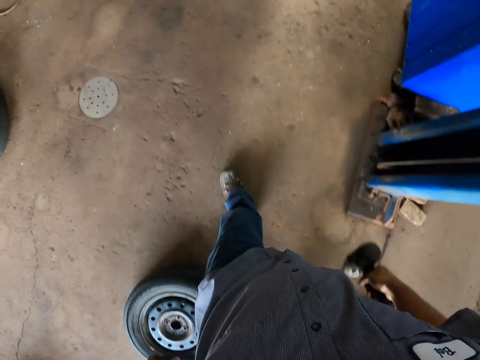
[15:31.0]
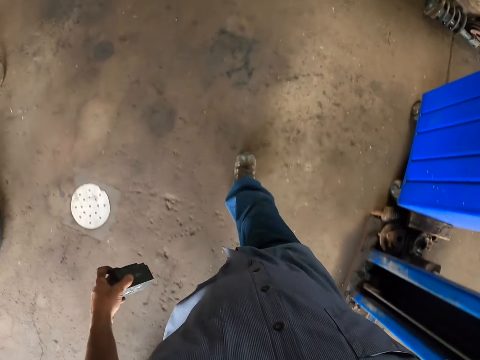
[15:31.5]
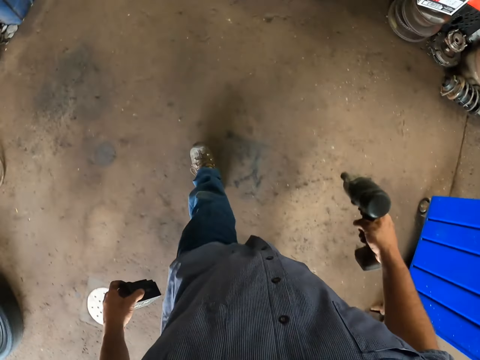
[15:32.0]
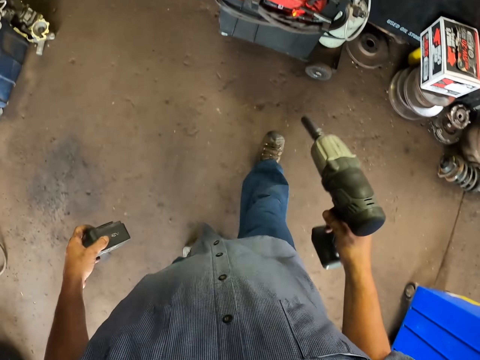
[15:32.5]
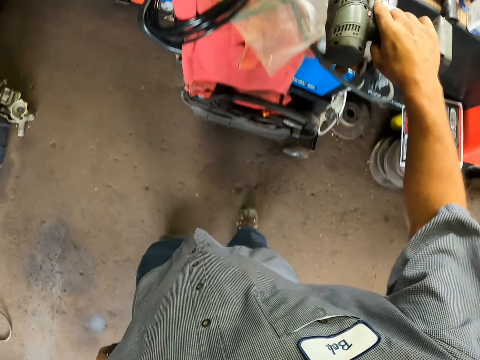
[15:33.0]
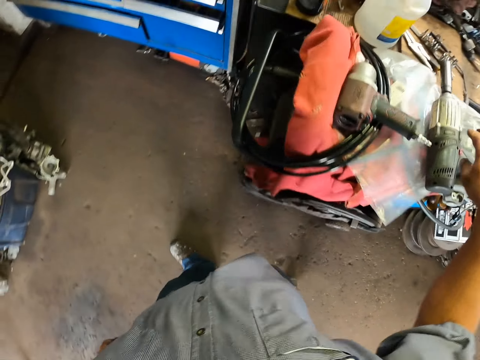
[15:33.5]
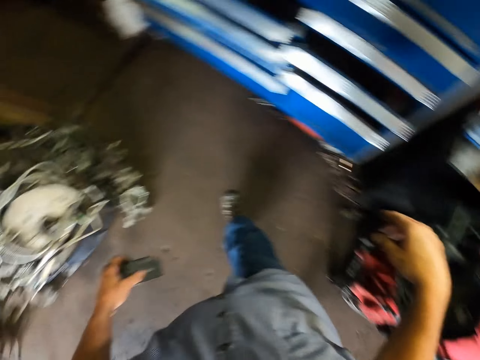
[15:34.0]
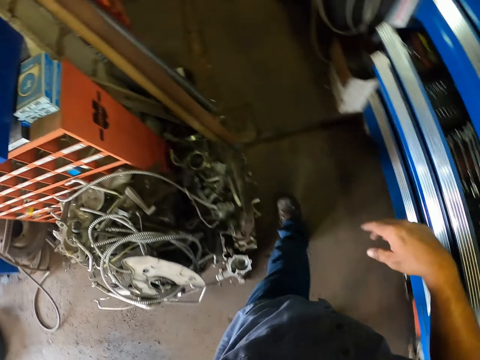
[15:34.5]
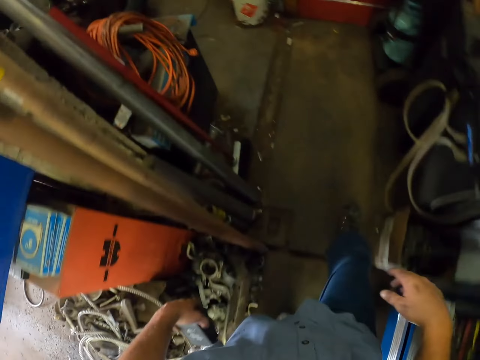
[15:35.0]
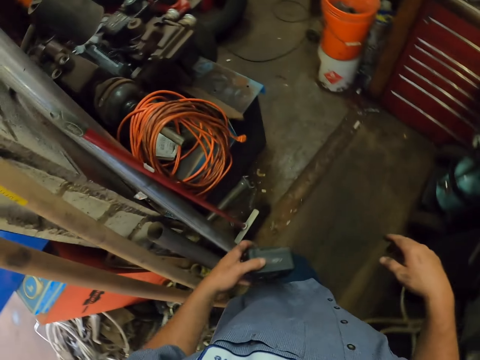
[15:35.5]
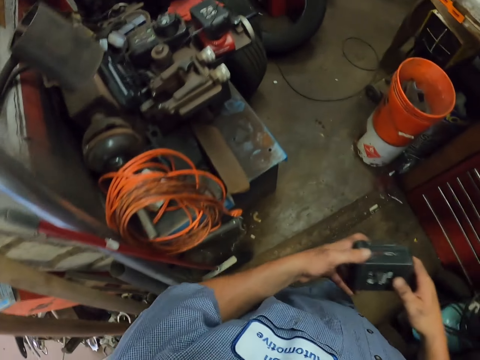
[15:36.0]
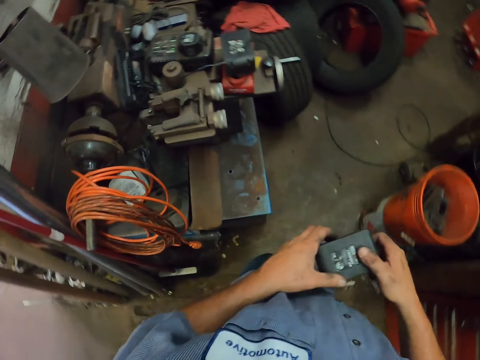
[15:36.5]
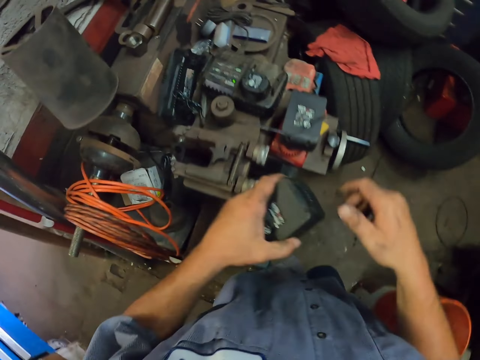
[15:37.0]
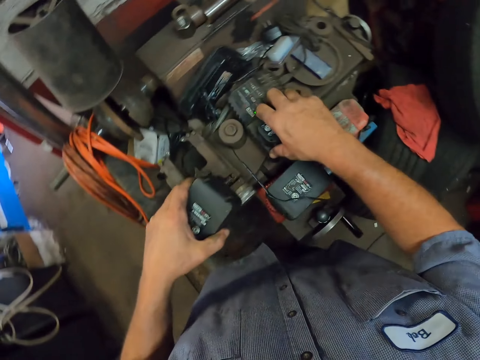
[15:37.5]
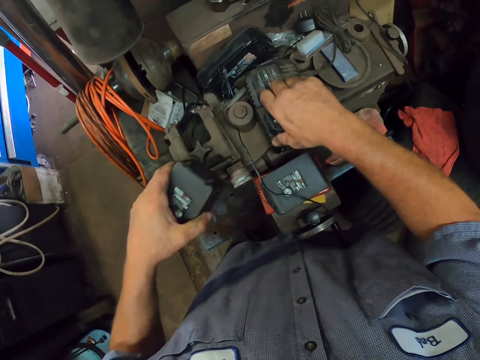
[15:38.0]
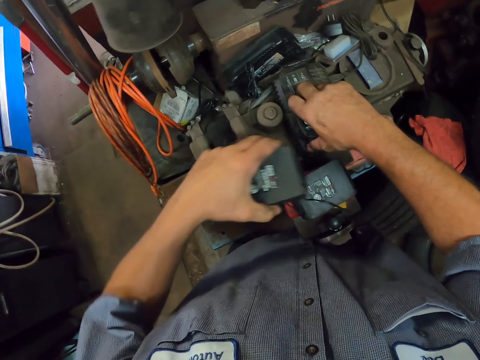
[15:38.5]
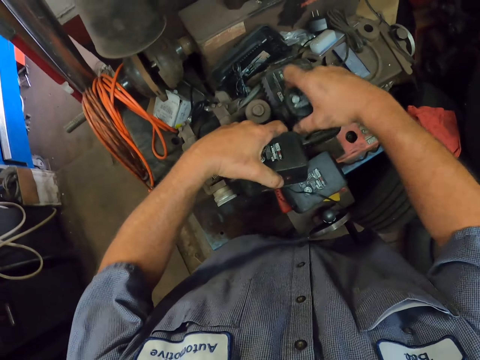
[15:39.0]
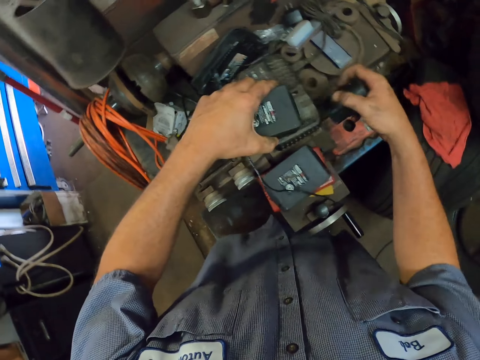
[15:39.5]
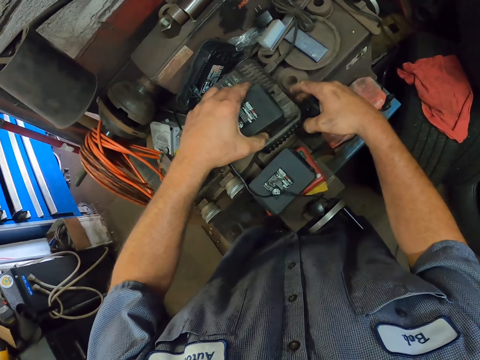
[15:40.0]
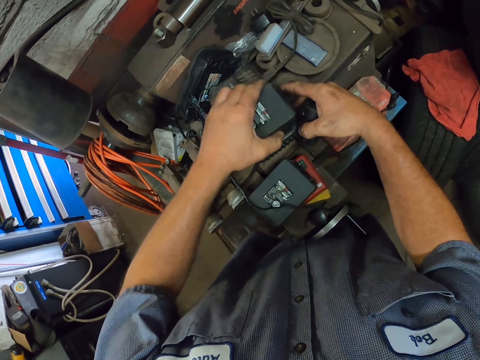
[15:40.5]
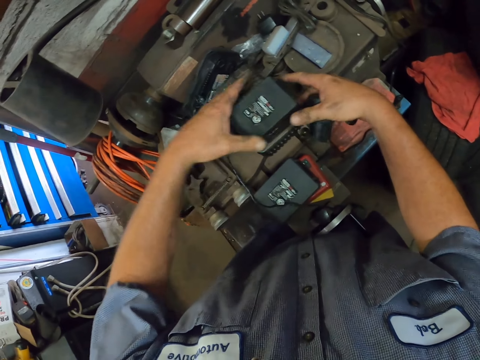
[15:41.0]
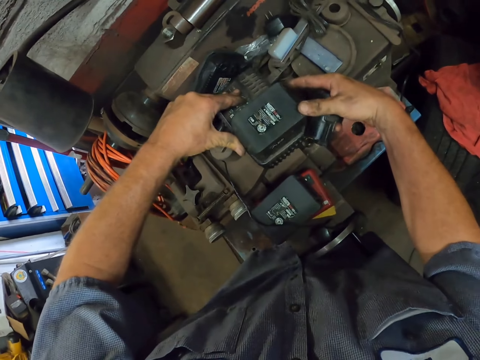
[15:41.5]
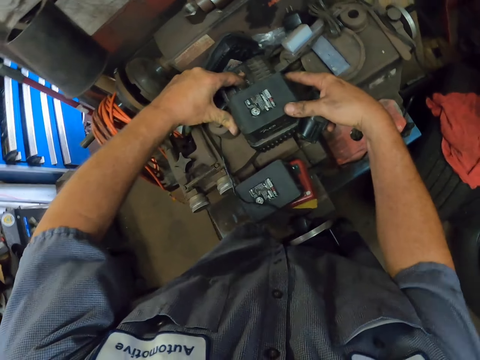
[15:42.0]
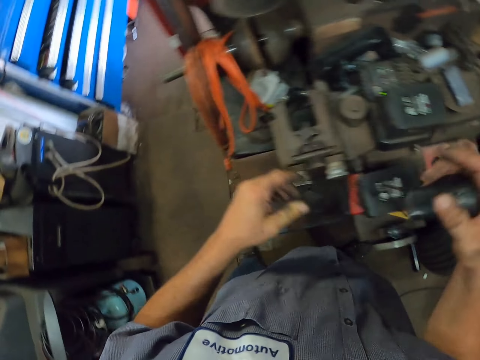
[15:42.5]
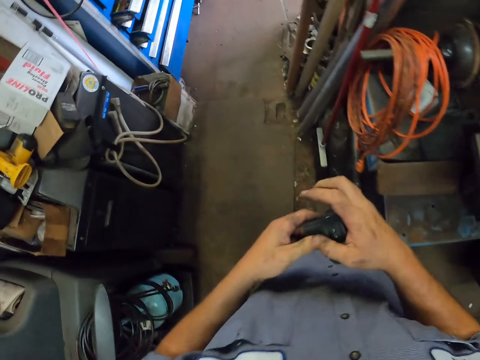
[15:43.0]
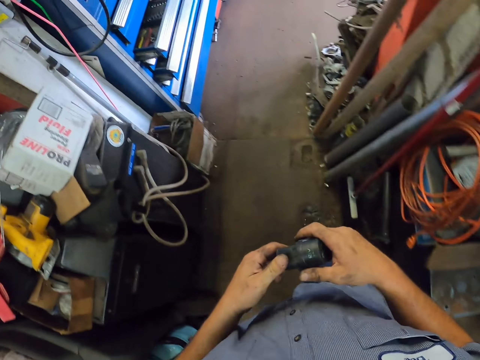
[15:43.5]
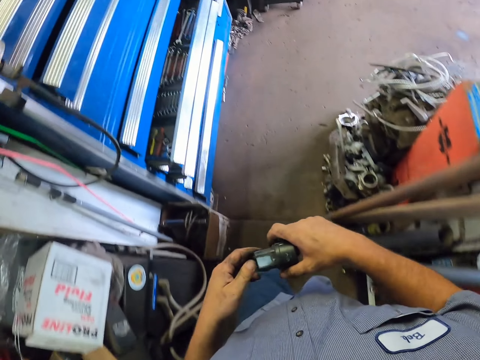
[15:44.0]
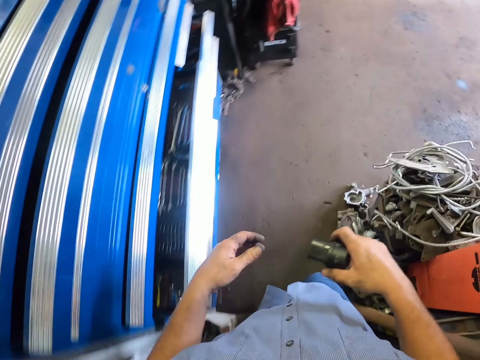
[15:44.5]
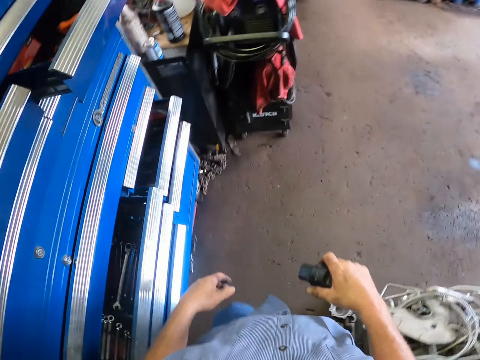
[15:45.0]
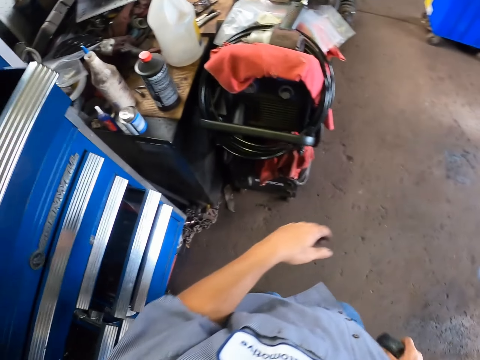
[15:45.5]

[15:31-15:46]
The camera wearer walks holding the electric wrench and its battery. They place the electric wrench down on something. They walk around the garage with the electric wrench's battery. They remove a charged electric wrench's battery from an Impact Cordless Ratchet Wrench or charger. They place the uncharged electric wrench's battery into the Impact Cordless Ratchet Wrench. They walk with the charged electric wrench battery.

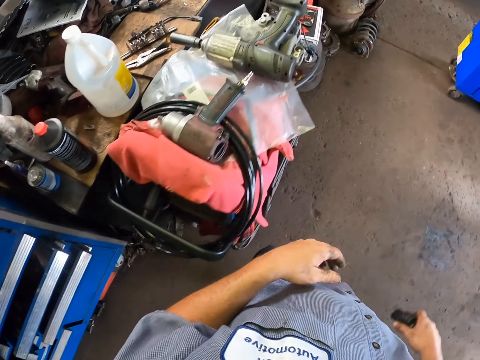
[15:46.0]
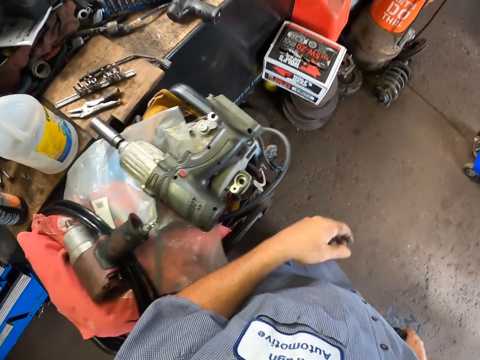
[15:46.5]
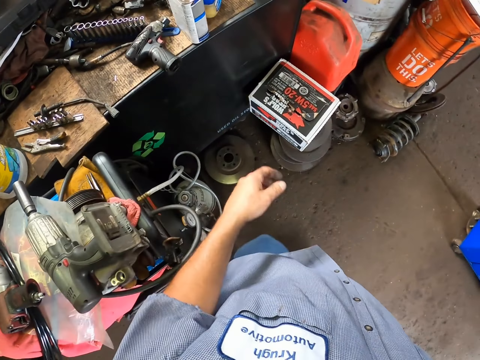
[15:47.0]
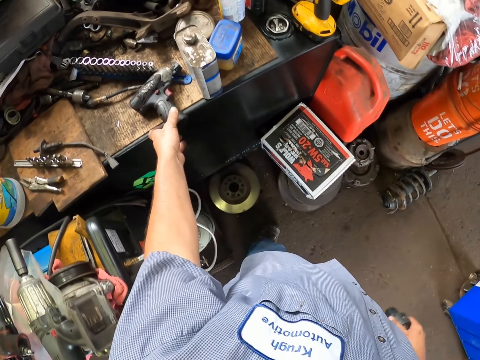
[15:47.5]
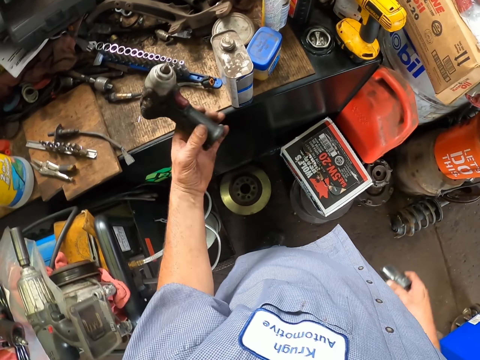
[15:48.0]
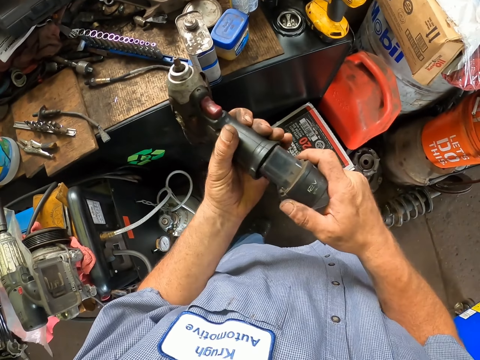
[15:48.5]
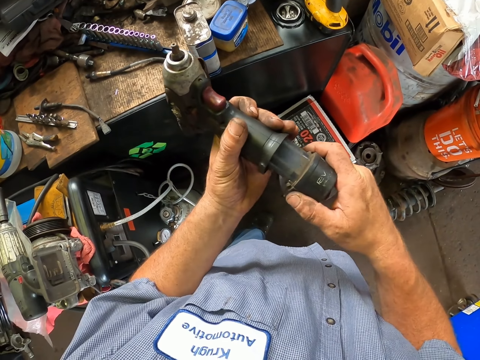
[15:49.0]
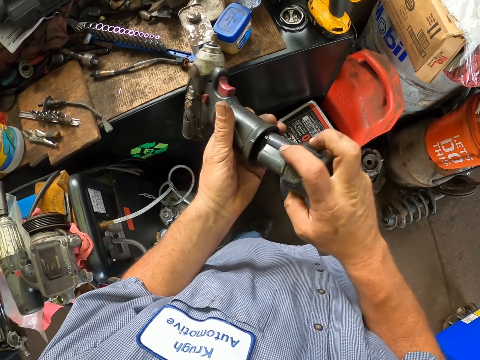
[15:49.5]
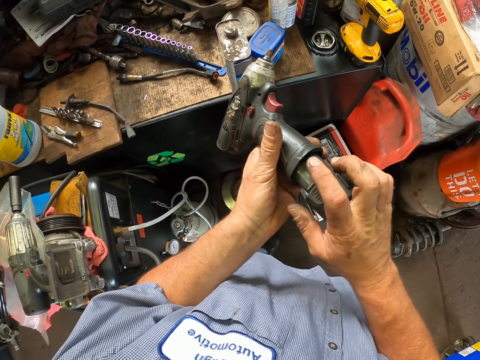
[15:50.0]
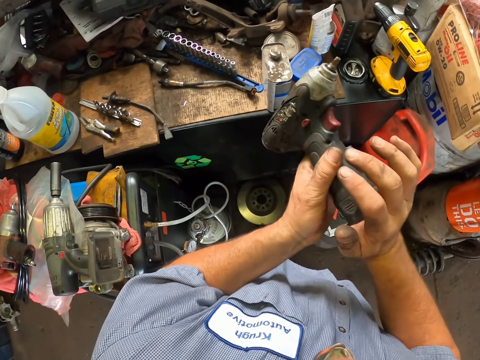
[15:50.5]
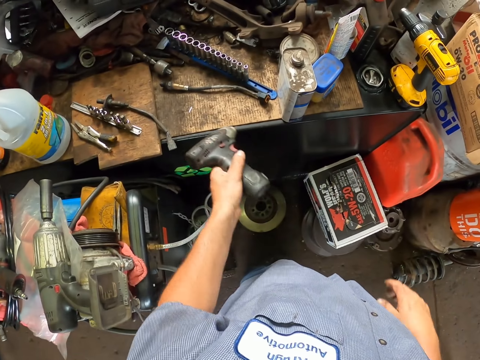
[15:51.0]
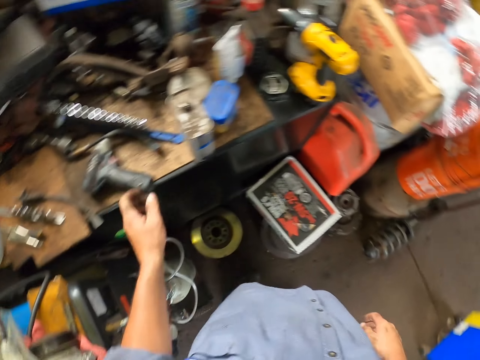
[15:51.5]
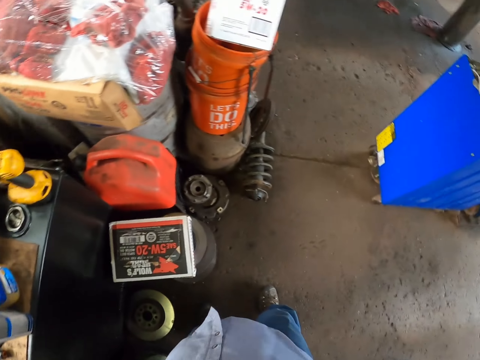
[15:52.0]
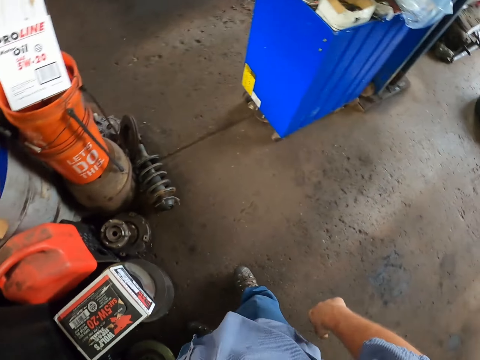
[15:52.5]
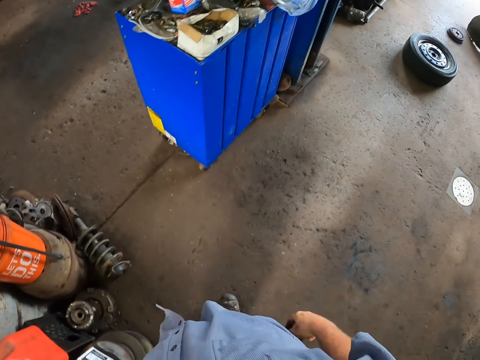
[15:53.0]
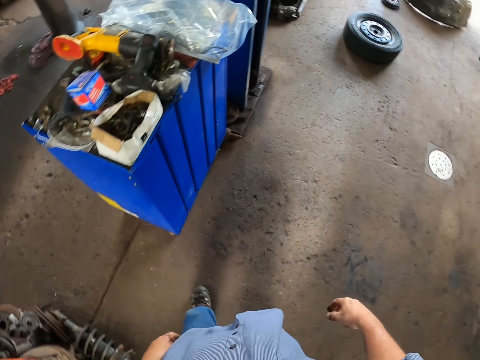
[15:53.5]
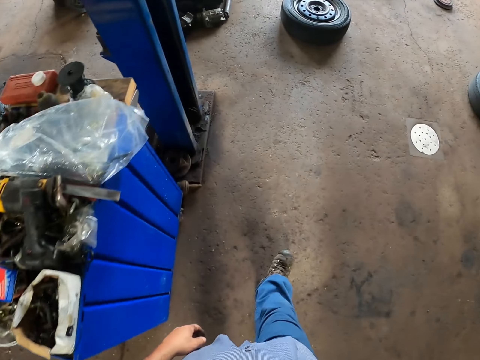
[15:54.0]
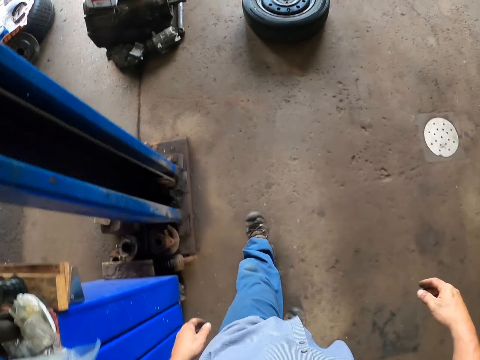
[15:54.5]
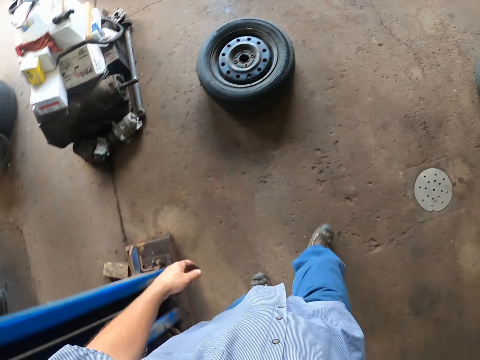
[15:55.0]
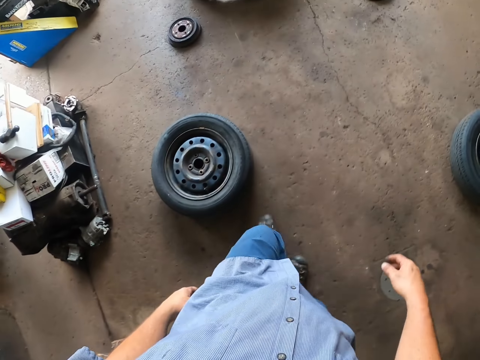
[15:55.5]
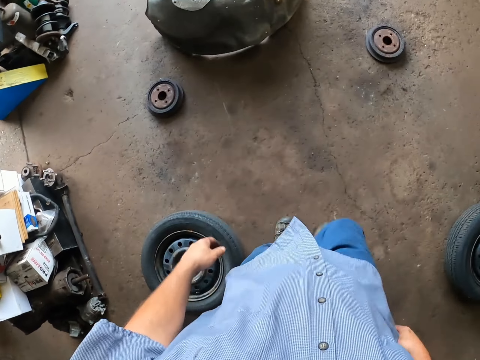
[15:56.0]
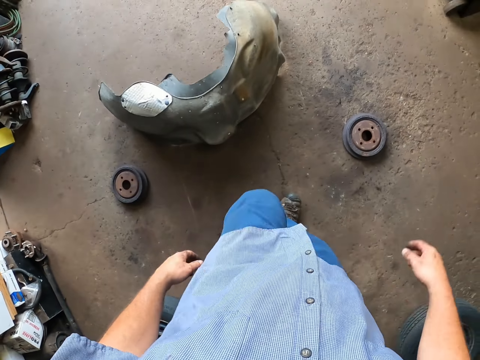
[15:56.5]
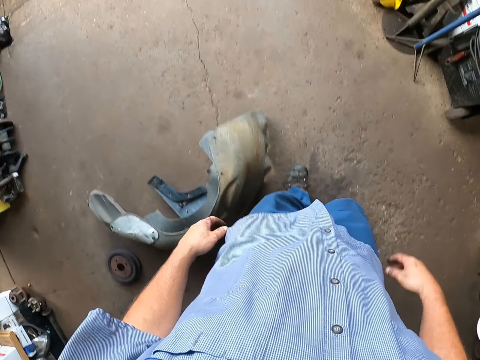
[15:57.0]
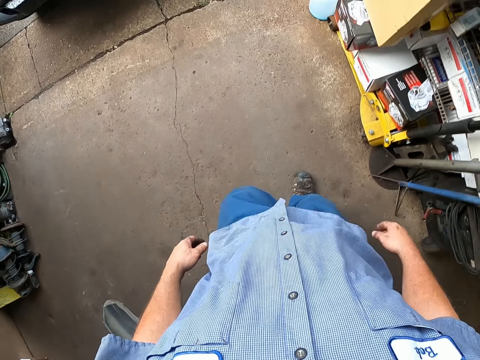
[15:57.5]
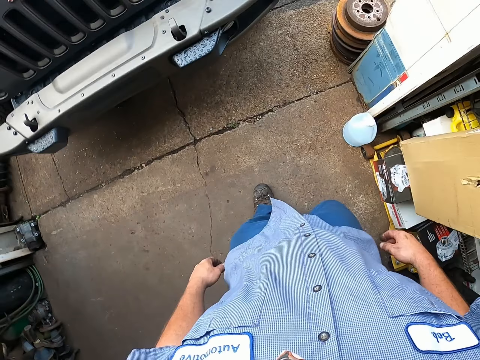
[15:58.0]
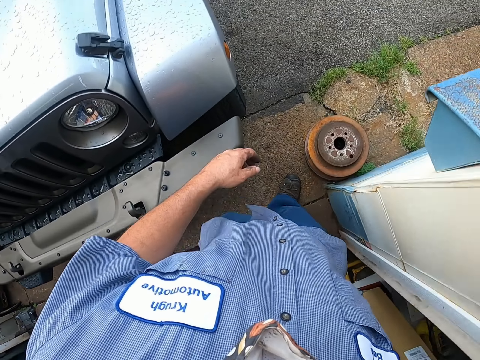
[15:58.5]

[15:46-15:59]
The camera wearer picks up an electric wrench. They fix the charged battery into the electric wrench. They place the electric wrench on a bench. They walk around the garage.
